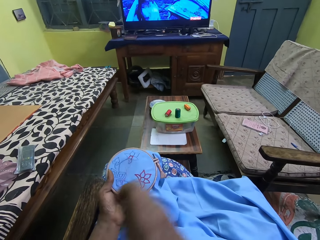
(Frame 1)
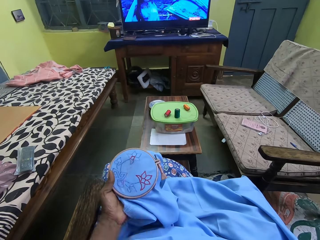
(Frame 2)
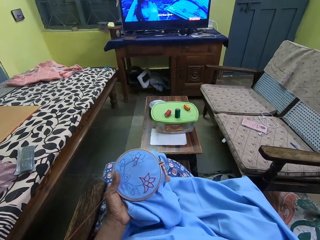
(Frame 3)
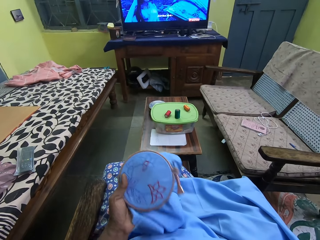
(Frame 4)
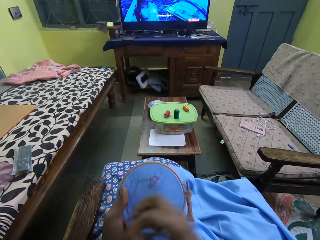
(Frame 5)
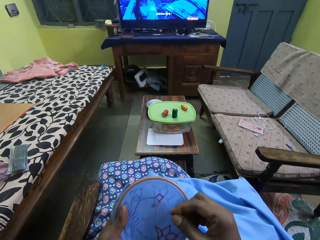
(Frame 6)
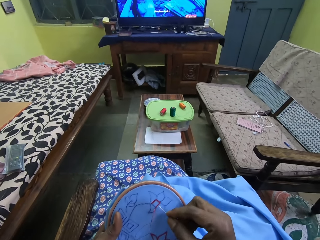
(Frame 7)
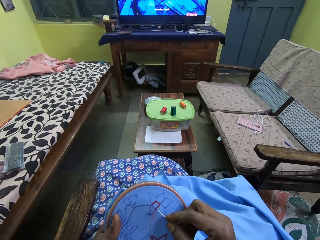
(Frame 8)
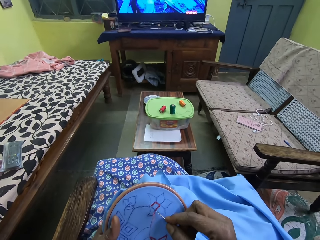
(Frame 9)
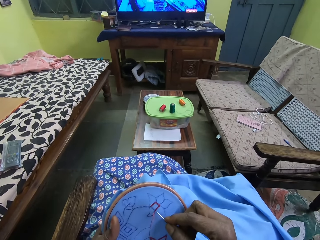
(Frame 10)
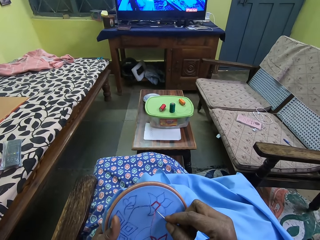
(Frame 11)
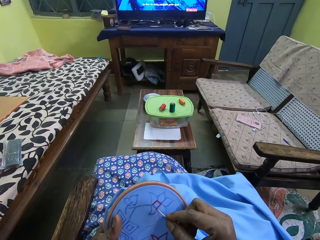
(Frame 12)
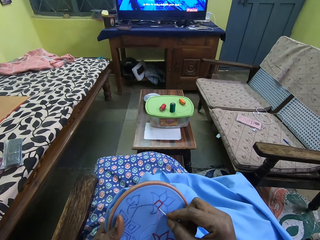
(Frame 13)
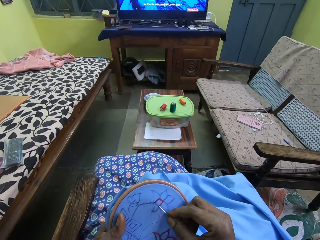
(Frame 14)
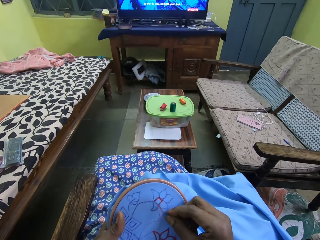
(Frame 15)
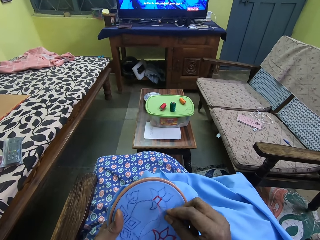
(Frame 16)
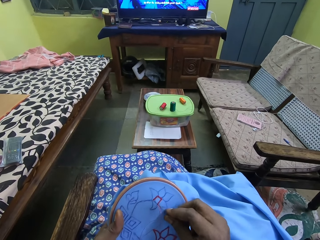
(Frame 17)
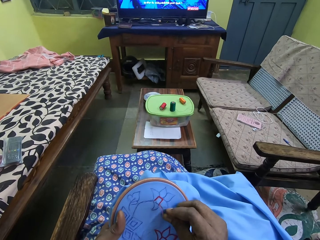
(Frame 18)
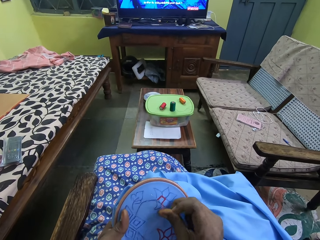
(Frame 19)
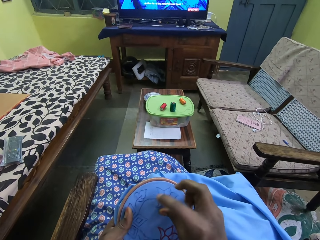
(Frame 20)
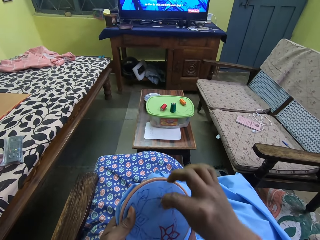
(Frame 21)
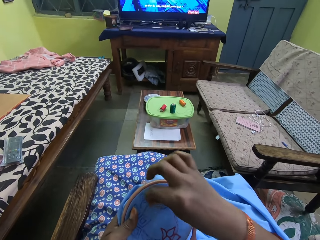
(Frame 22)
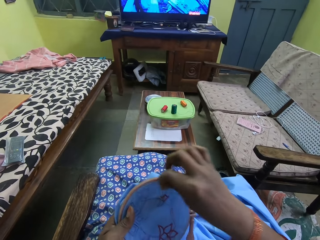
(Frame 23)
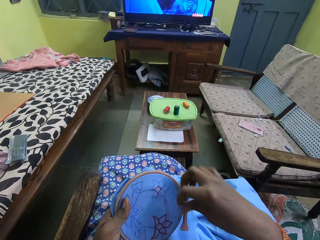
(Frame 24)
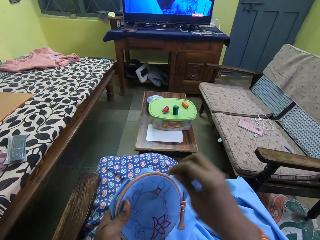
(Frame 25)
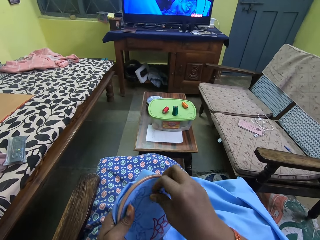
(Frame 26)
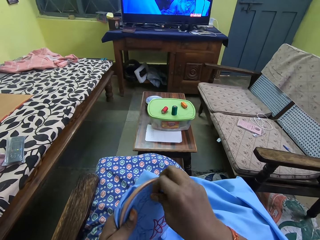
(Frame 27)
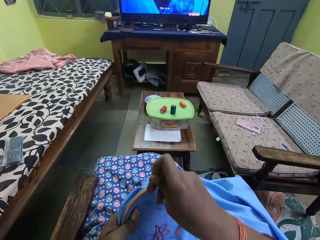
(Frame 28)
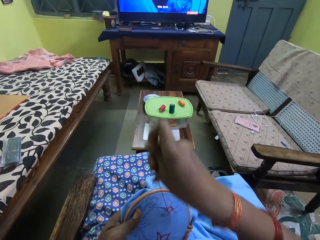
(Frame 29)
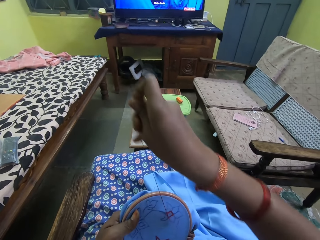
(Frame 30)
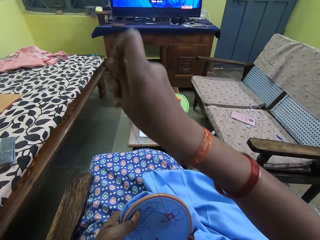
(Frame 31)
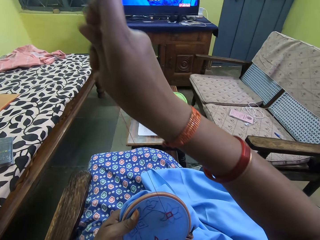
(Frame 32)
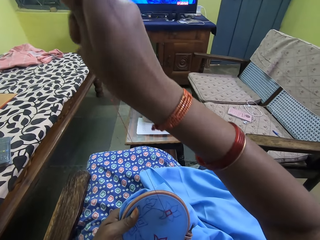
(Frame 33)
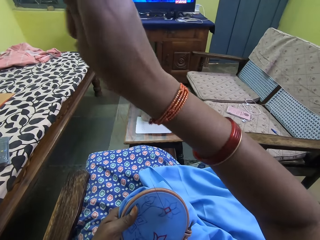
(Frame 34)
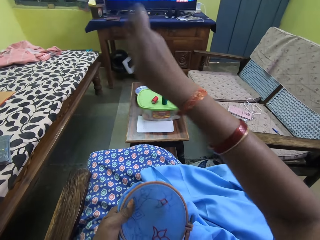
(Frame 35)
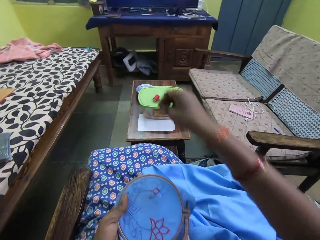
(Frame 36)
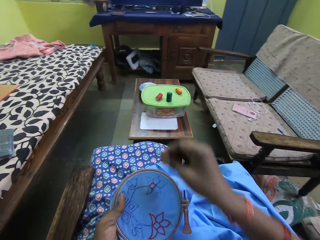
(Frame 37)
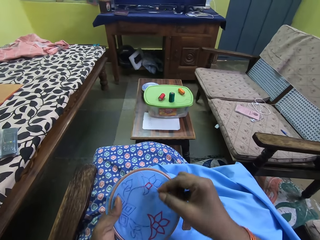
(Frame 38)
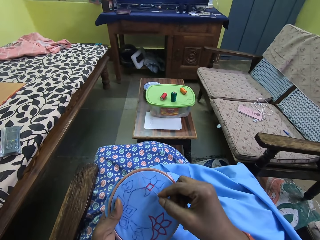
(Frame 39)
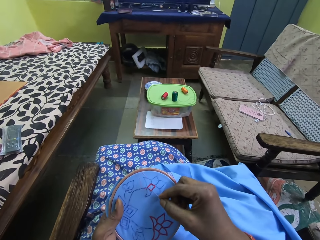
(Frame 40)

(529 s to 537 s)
The camera wearer removes her right hand from the round embroidery hoop. She knits a fabric with a needle. She sews the round embroidery hoop on the piece of cloth in her left hand with the needle in her right hand.

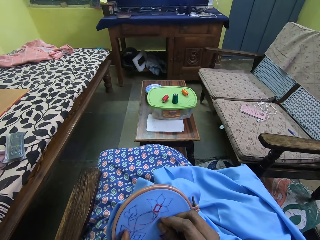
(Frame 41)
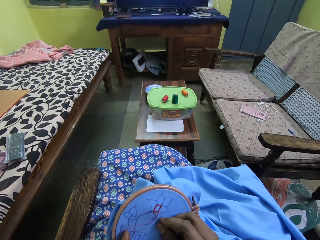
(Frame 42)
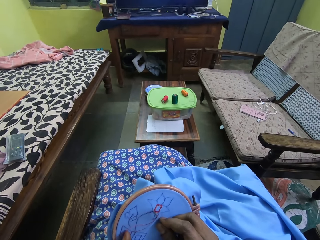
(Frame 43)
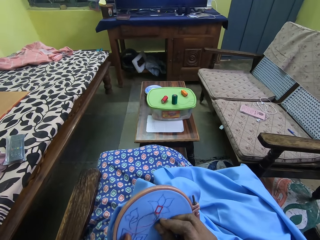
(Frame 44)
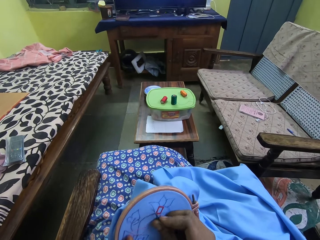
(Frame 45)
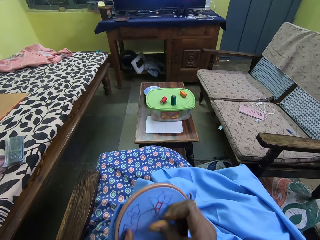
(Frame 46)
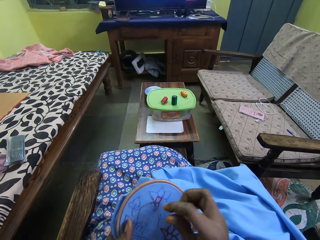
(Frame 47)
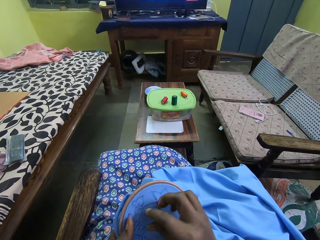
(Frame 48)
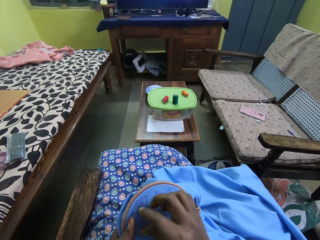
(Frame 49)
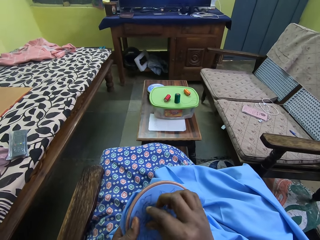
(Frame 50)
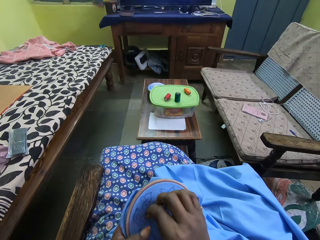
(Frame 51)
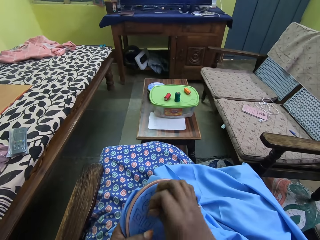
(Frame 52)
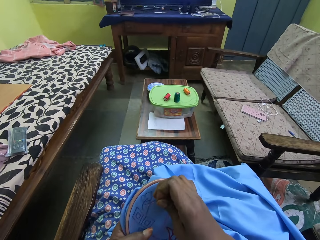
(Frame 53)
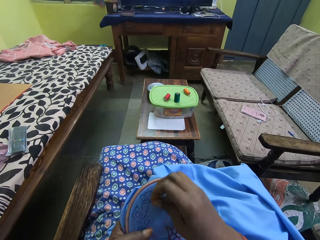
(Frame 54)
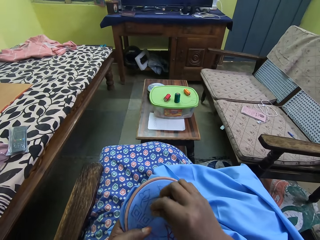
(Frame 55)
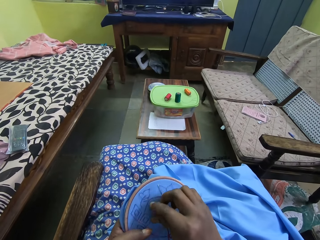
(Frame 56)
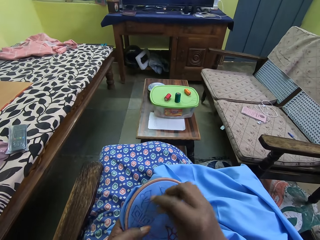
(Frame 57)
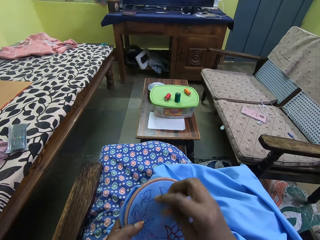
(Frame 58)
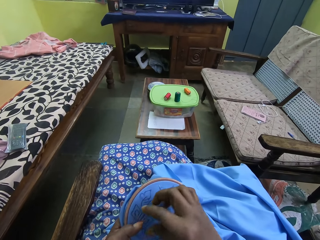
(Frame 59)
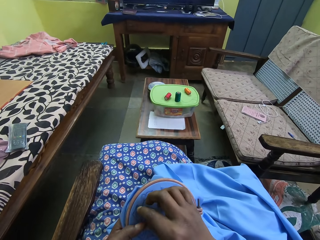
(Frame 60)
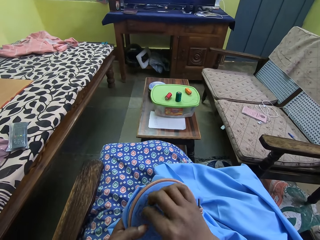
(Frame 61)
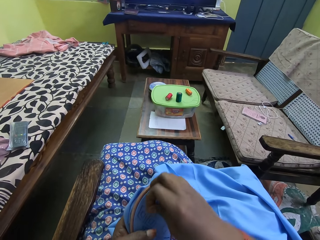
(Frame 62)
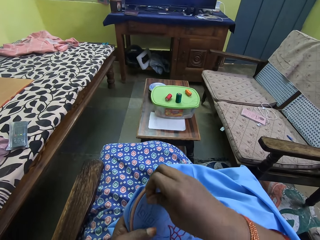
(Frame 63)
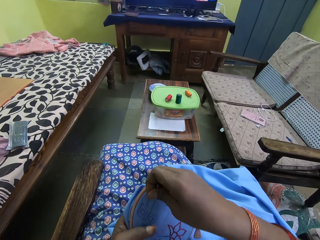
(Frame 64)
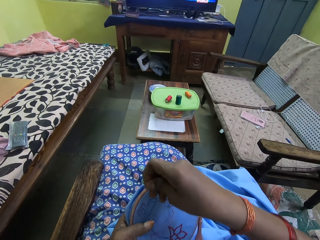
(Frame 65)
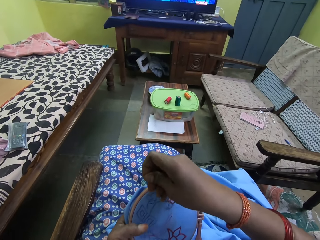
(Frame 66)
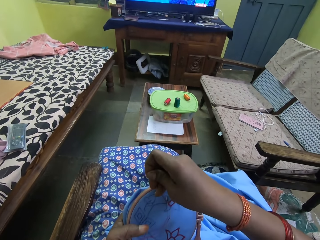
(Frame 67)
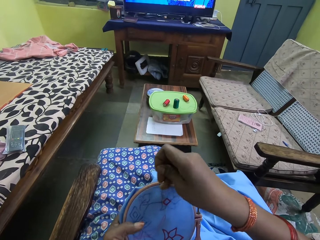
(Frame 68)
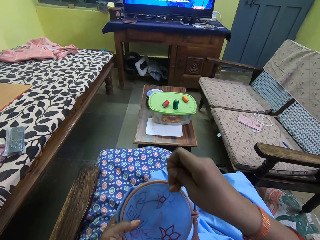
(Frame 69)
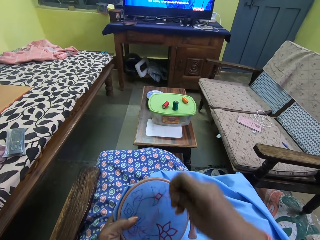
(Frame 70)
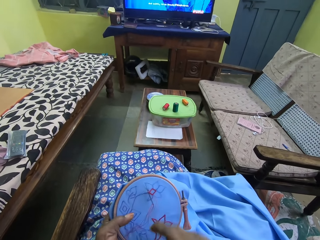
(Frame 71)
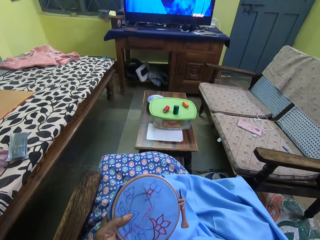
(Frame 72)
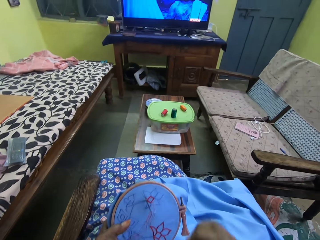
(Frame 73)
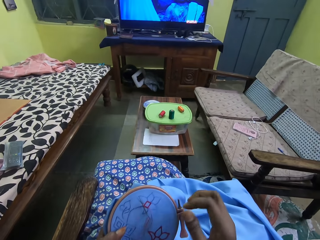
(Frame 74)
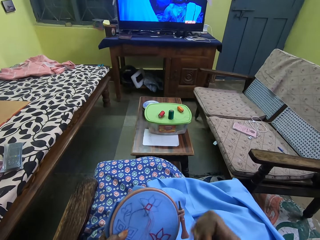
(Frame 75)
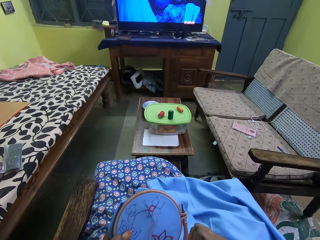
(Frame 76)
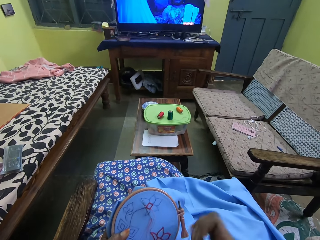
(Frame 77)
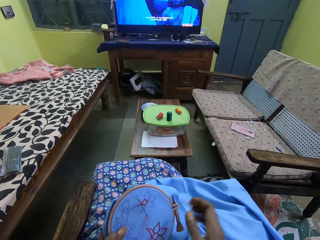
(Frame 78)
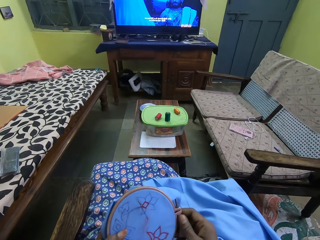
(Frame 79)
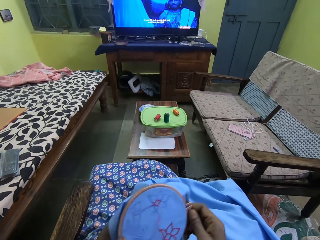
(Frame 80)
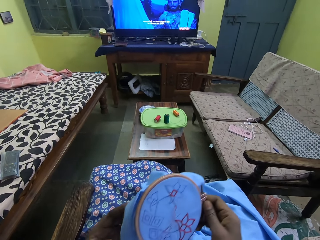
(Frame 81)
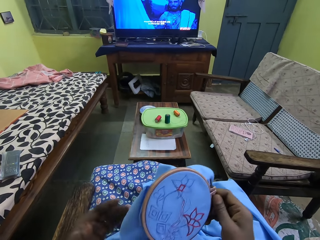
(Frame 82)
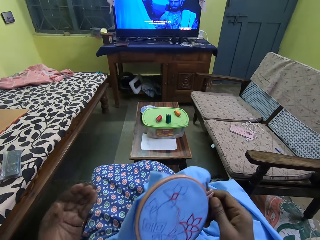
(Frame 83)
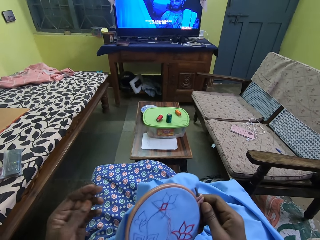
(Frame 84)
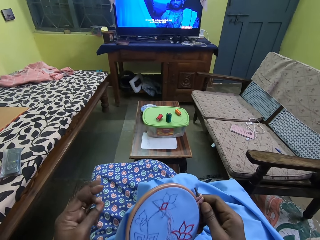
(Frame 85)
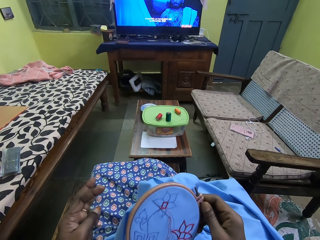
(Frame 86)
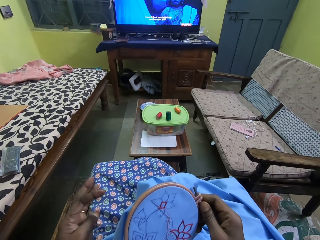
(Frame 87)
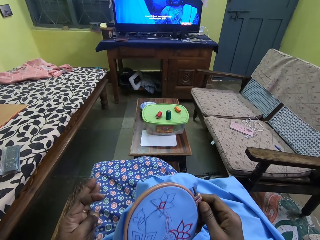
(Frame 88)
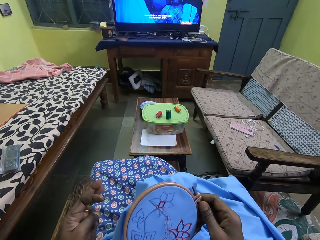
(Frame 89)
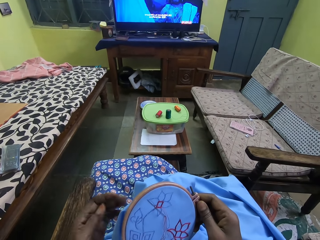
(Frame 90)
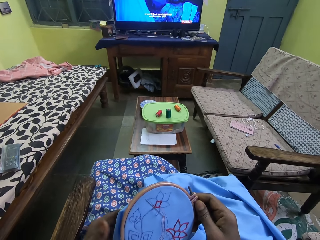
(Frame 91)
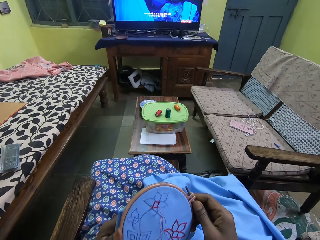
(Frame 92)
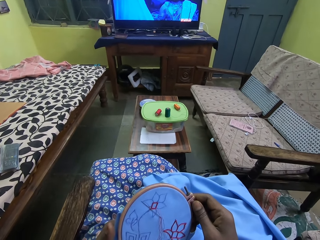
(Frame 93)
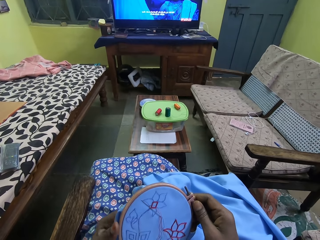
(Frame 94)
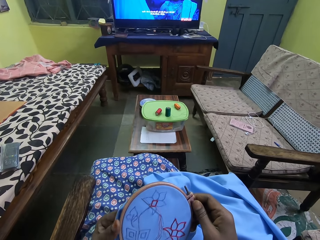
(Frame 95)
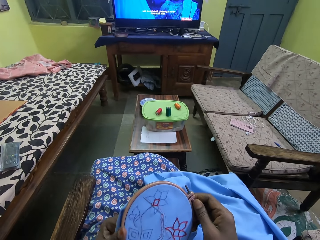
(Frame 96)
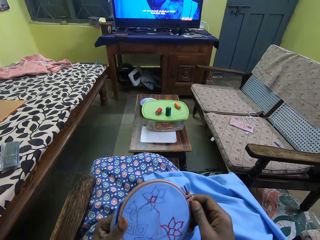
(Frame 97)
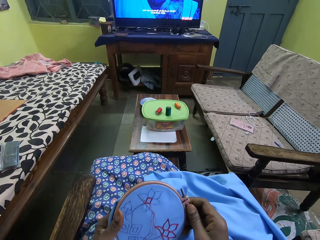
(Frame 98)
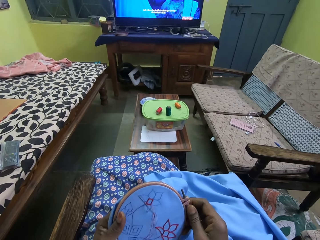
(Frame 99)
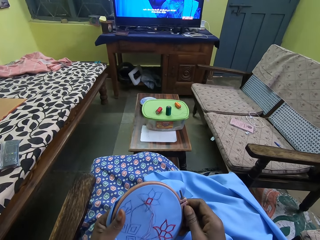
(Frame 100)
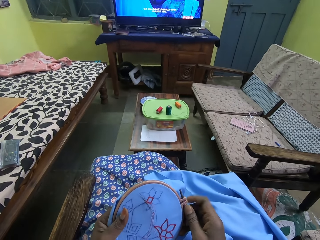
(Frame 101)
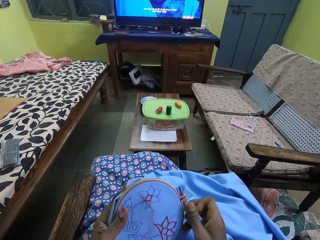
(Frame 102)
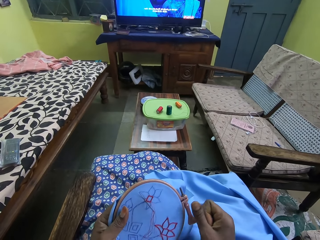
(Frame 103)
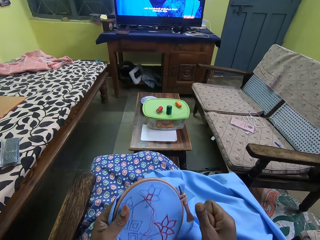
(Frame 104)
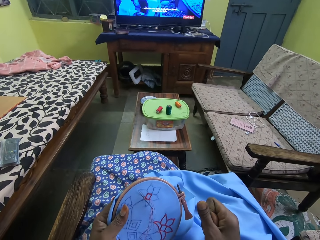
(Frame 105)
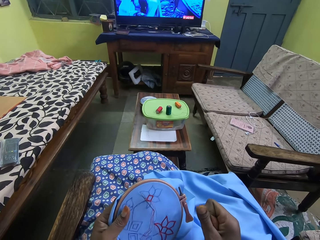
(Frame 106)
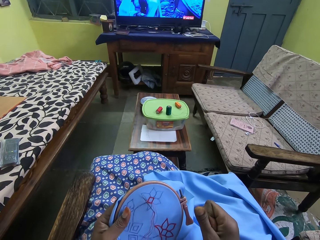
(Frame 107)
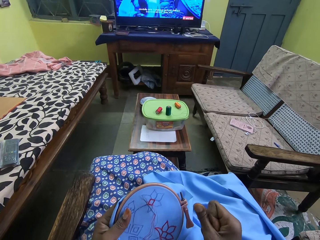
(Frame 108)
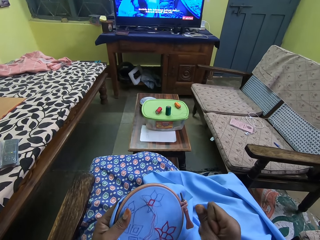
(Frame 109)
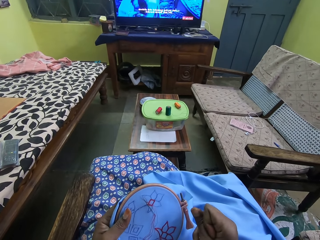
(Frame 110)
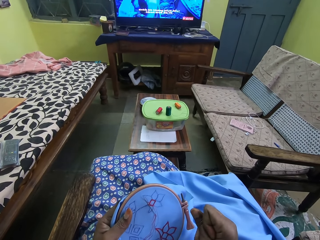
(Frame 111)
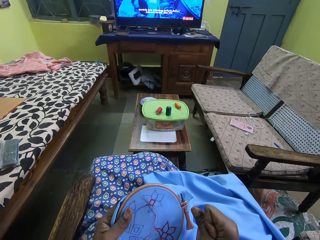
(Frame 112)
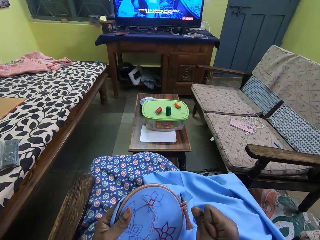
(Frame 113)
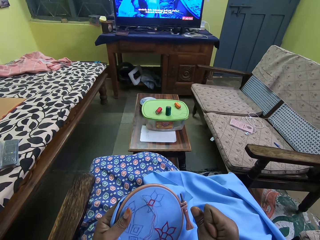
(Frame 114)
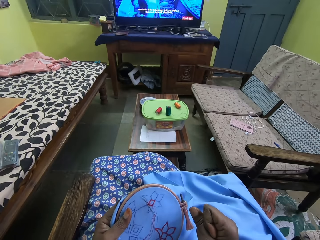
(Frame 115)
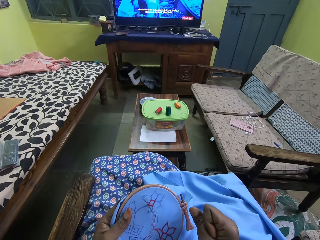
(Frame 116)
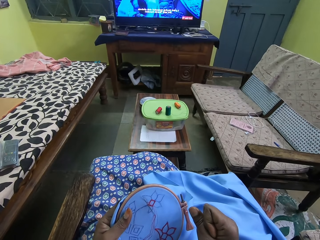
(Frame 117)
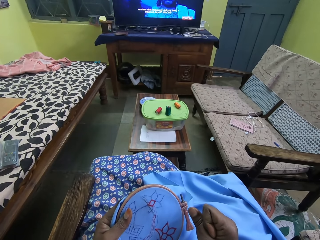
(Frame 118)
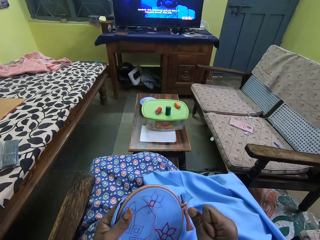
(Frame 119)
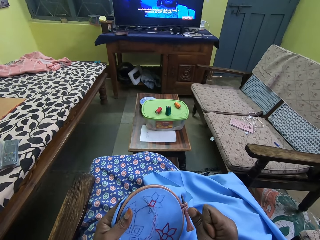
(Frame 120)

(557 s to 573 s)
The camera wearer sews the piece of cloth. She fixes the sewing thread. She sews the piece of cloth. She holds an embroidery hoop on the piece of cloth with her right hand. She looks at her hands. She holds the piece of material with her left hand. She looks at the piece of cloth.
